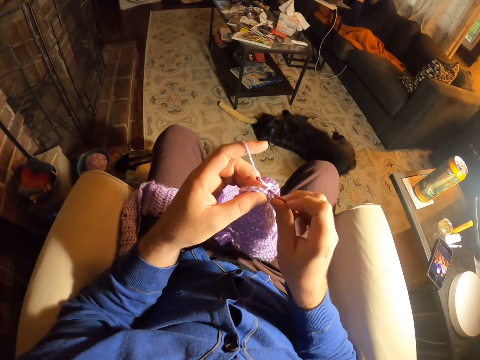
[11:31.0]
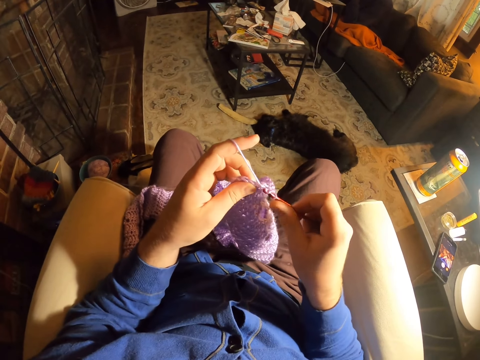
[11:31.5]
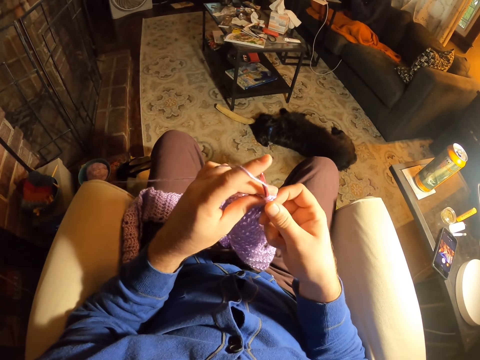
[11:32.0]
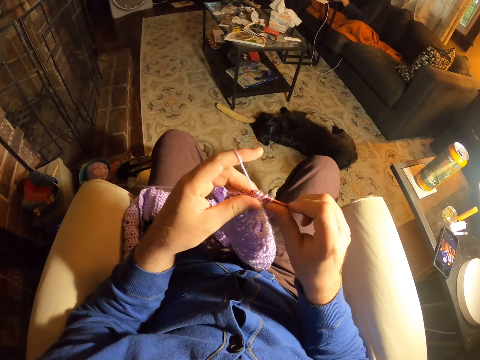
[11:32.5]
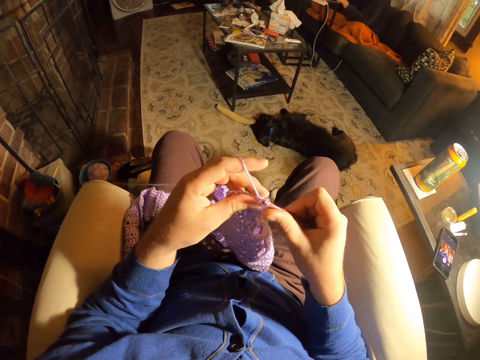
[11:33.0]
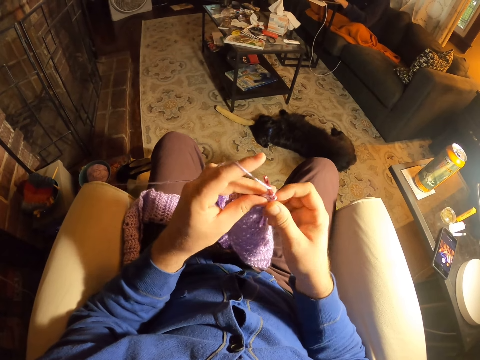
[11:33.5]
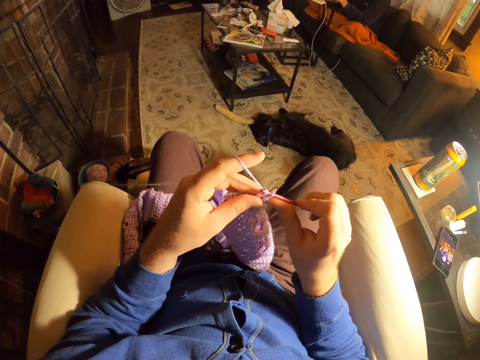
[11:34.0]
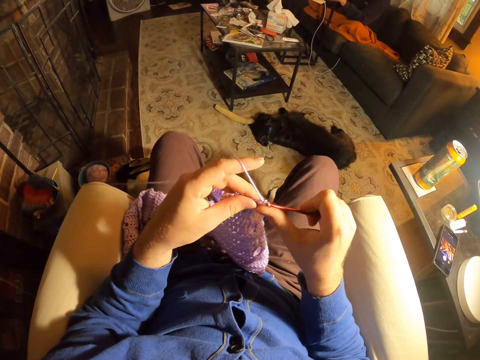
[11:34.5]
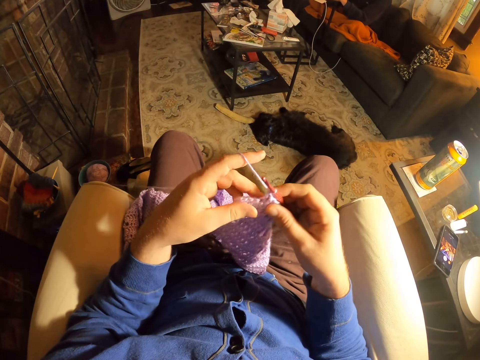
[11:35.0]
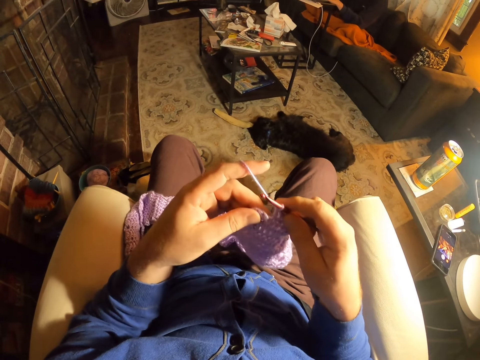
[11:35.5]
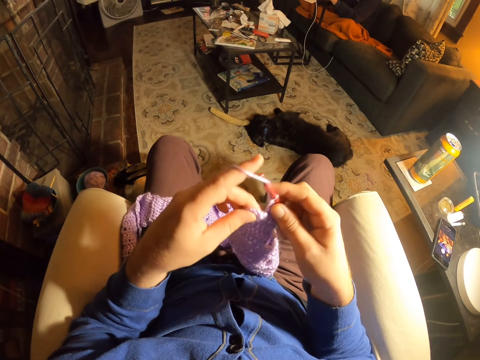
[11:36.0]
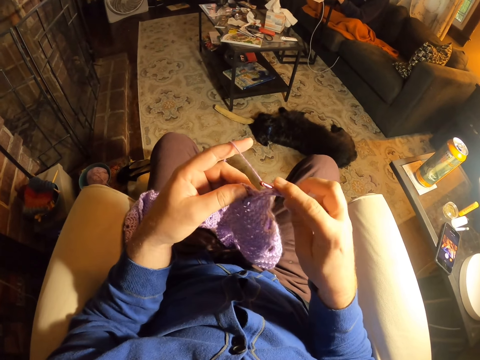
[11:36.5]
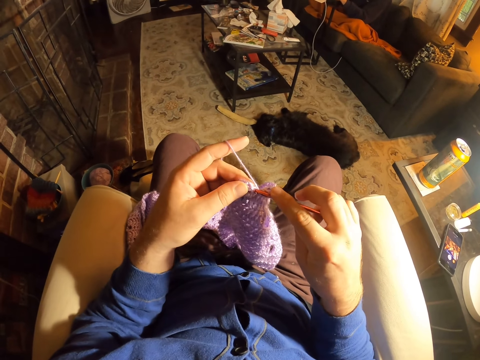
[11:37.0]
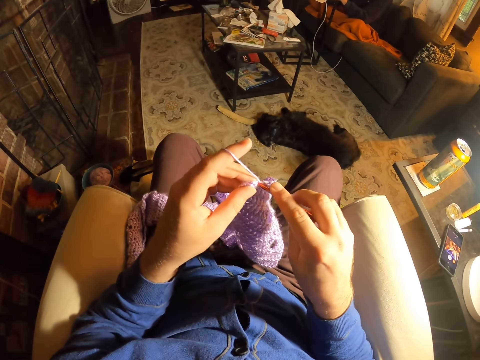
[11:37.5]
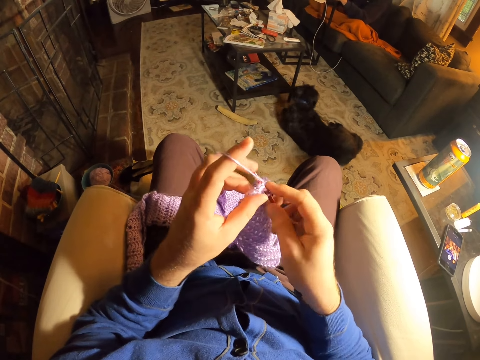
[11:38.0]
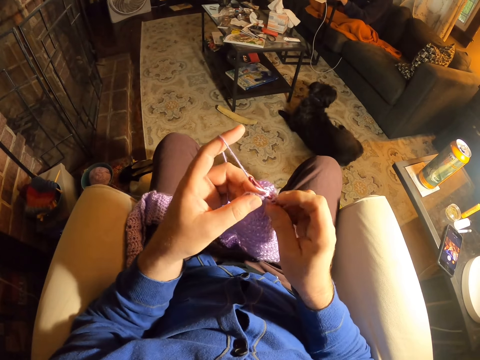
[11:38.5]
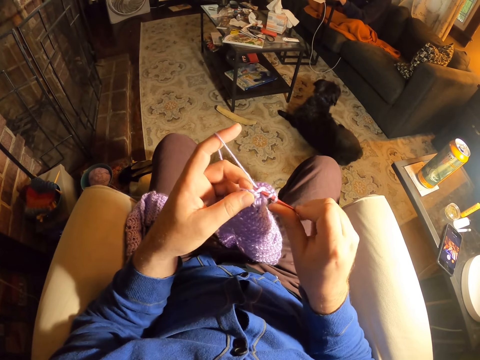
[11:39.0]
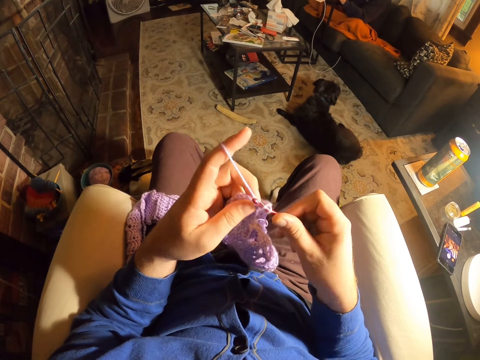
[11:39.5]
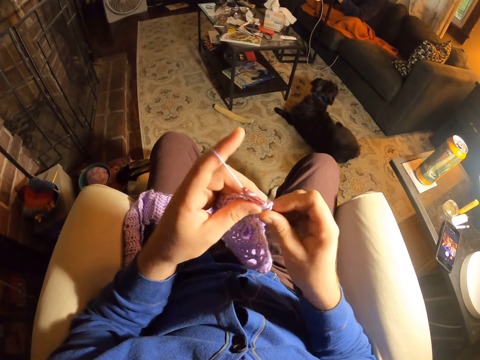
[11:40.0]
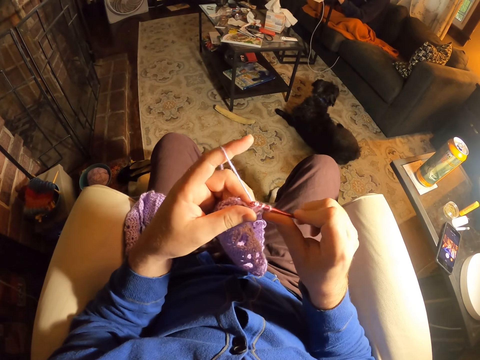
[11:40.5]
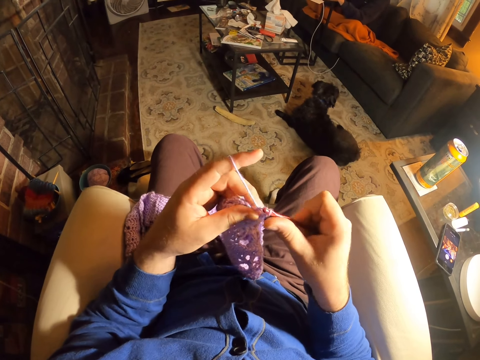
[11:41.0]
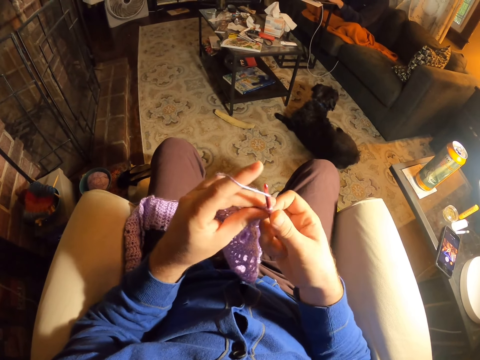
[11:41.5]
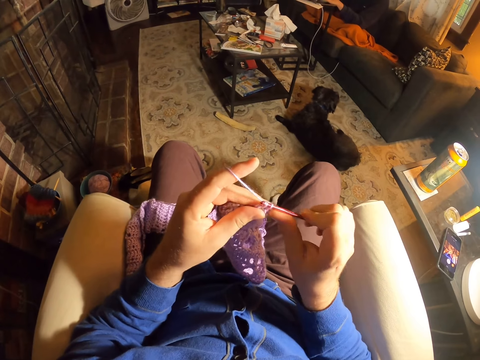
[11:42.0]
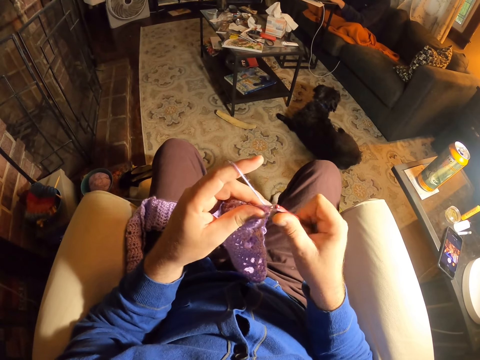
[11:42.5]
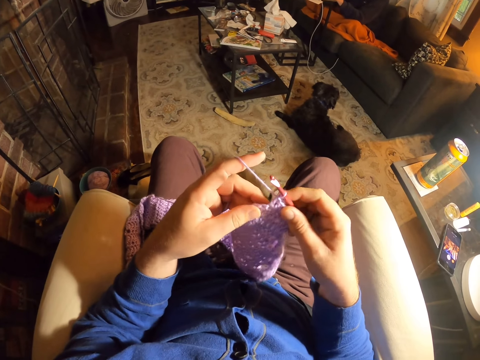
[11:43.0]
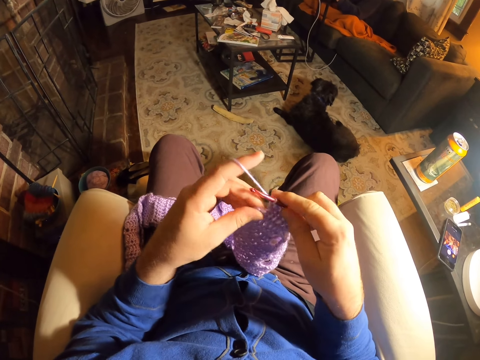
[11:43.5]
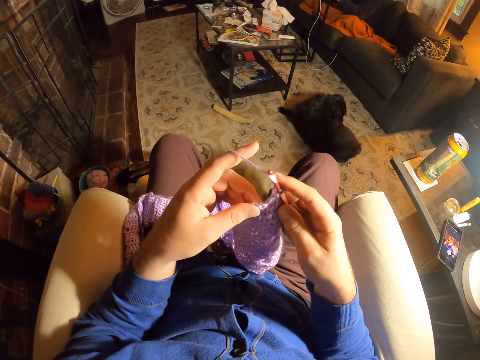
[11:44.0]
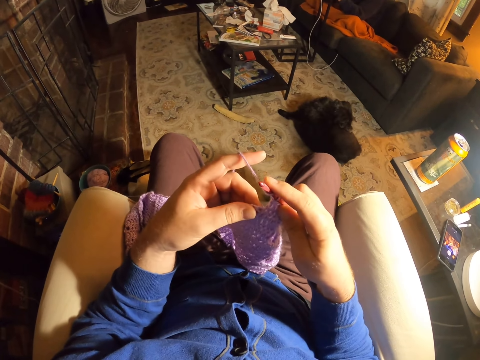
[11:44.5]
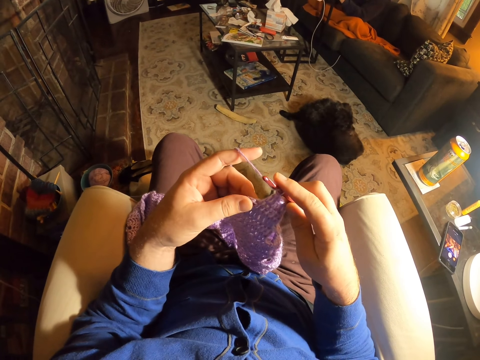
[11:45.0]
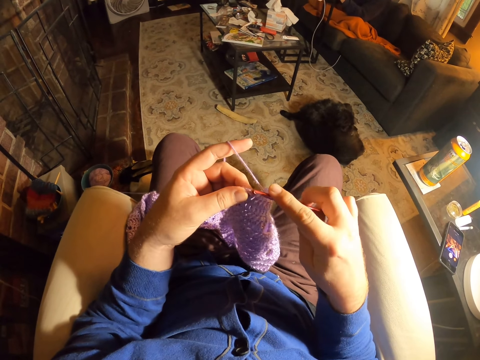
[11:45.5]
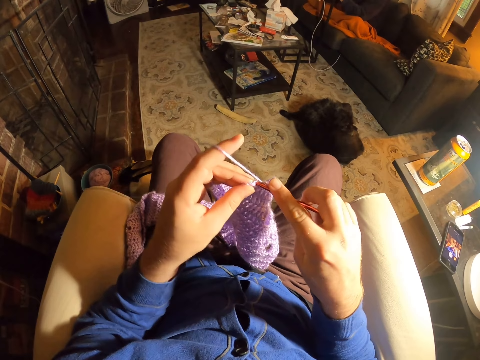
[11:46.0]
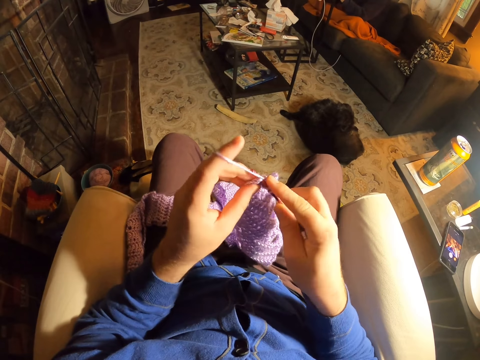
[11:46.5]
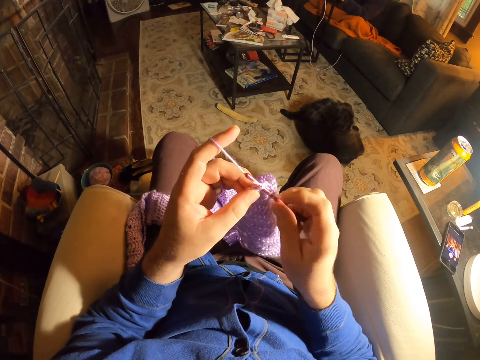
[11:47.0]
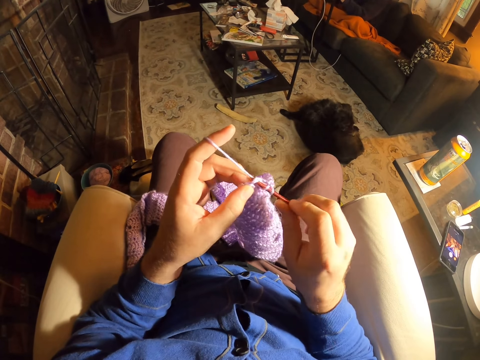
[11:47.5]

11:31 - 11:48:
The camera wearer rolls thread around the crochet needle. They knit a fabric with the crochet needle. They roll thread around the crochet needle. They knit the fabric with the crochet needle. They examine the fabric stitches. They roll thread around the crochet needle. They knit the fabric with the crochet needle. They roll thread around the crochet needle. They knit the fabric with the crochet needle. They roll thread around the crochet needle. They knit the fabric with the crochet needle. They examine the fabric stitches. They roll thread around the crochet needle. They knit the fabric with the crochet needle.

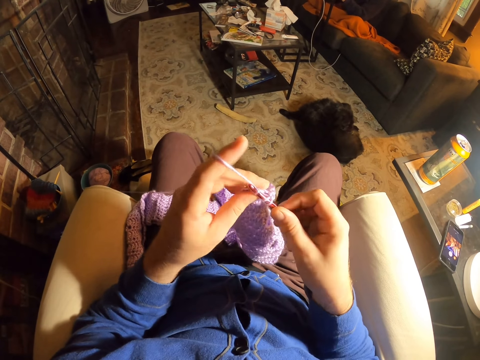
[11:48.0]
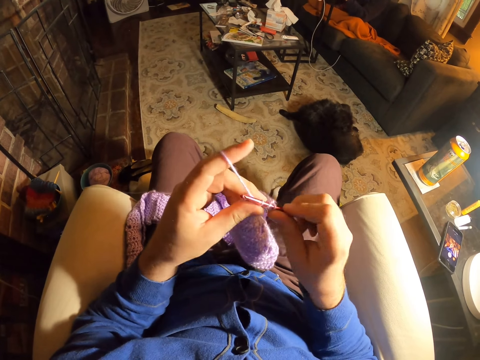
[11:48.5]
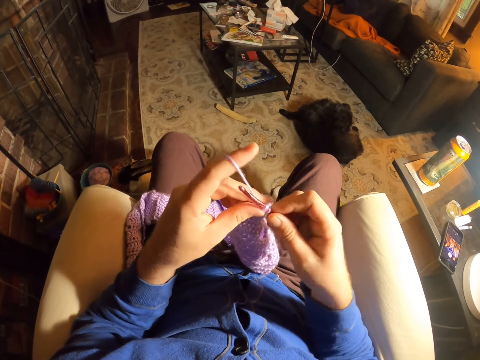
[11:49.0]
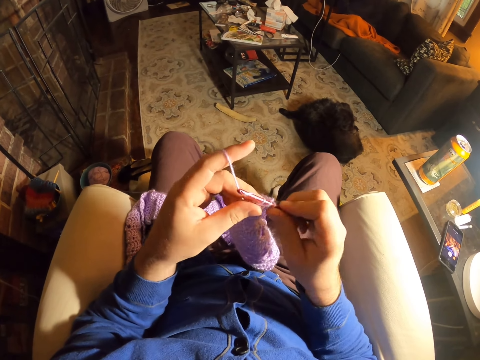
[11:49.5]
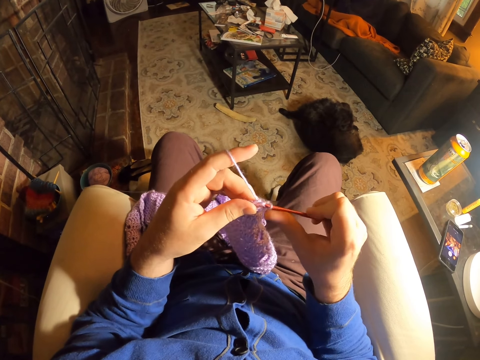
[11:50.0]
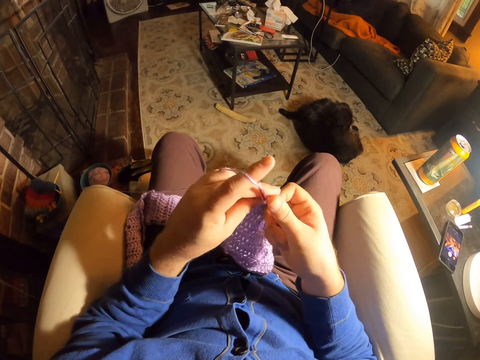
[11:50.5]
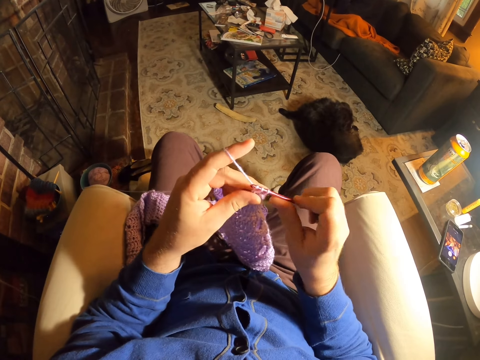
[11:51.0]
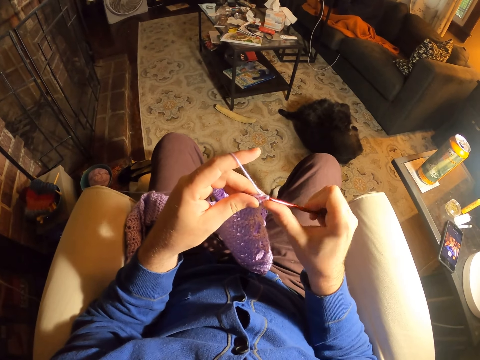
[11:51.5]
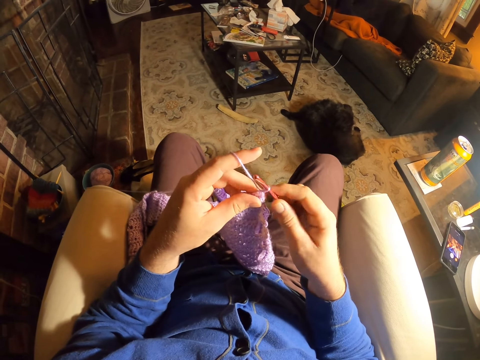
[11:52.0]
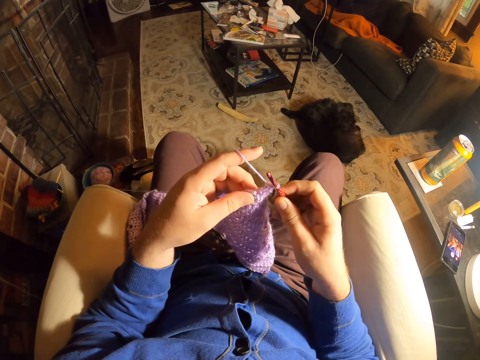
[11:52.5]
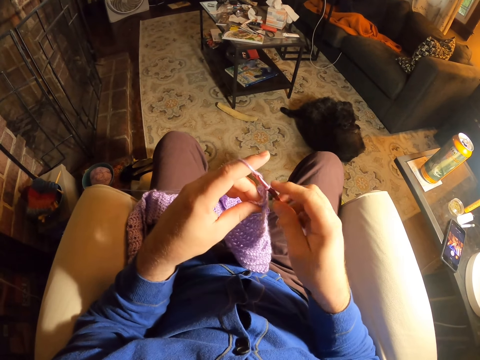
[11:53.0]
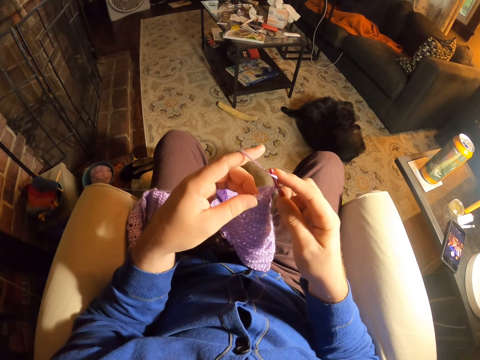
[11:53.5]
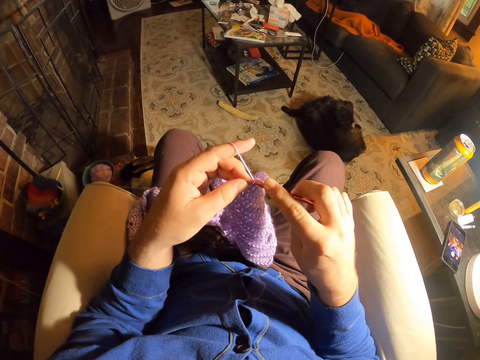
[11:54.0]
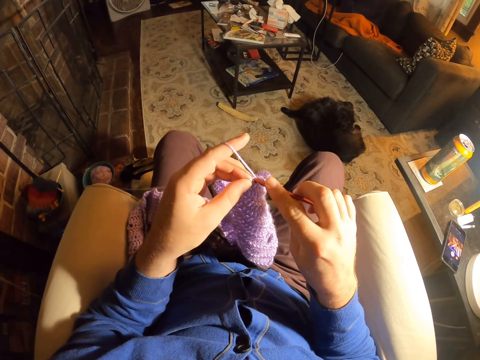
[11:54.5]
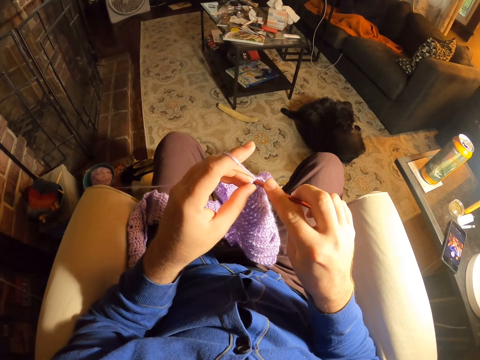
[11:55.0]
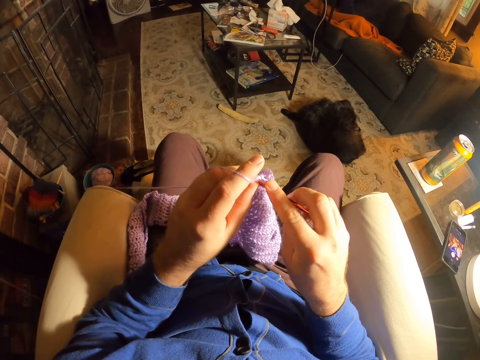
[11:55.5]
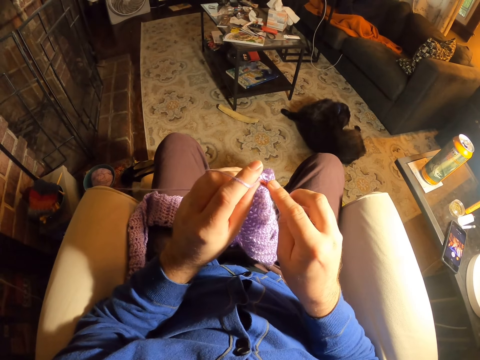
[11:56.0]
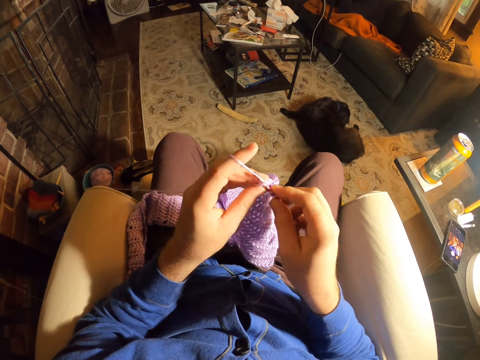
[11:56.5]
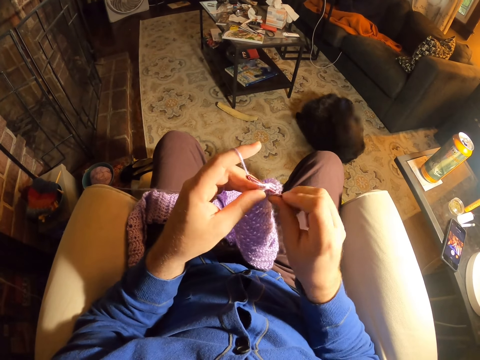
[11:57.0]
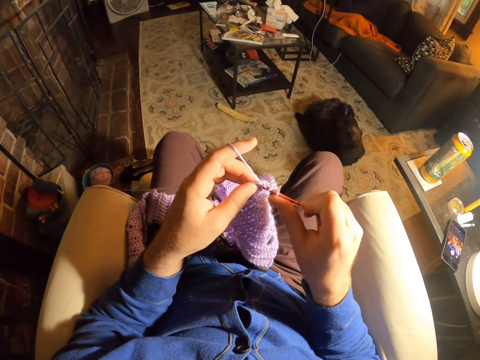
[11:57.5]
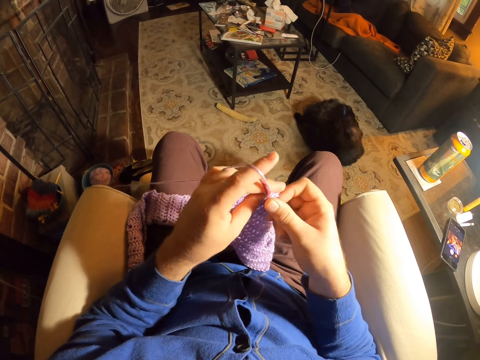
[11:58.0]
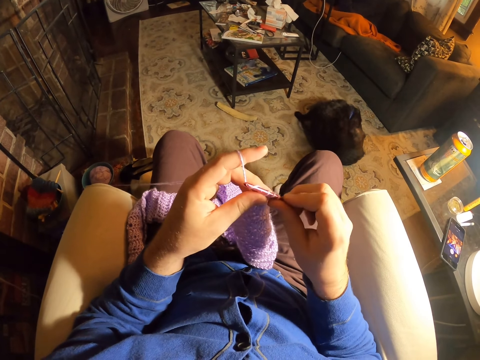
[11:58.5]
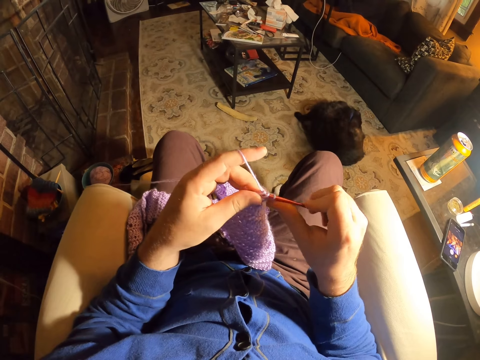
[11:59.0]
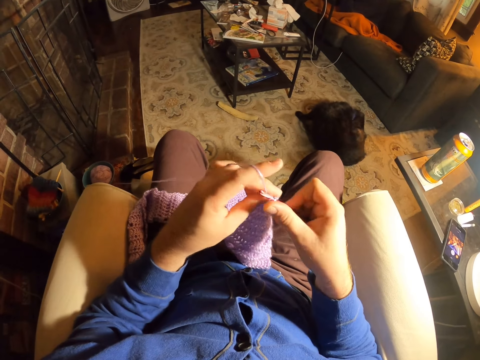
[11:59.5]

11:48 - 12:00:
The camera wearer rolls thread around the crochet needle. They knit a fabric with the crochet needle. They roll the thread around the crochet needle. They knit the fabric with the crochet needle. They roll the thread around the crochet needle. They knit the fabric with the crochet needle. They roll the thread around the crochet needle. They knit the fabric with the crochet needle.
